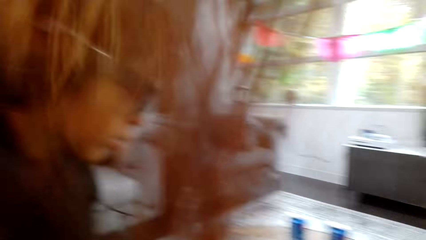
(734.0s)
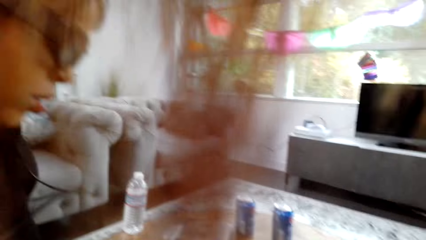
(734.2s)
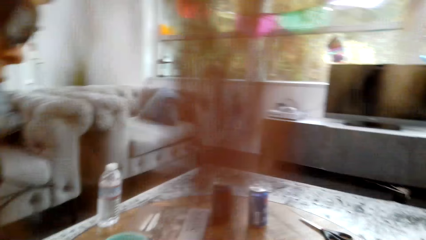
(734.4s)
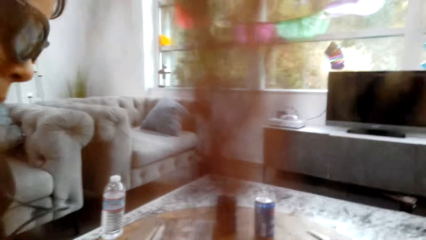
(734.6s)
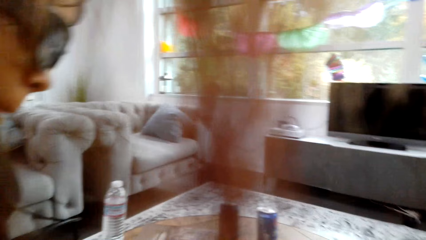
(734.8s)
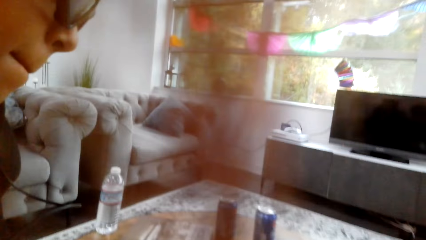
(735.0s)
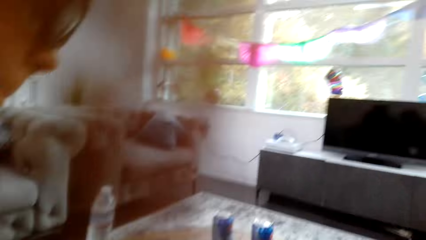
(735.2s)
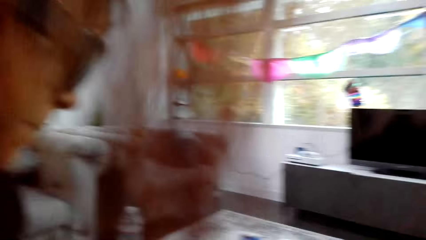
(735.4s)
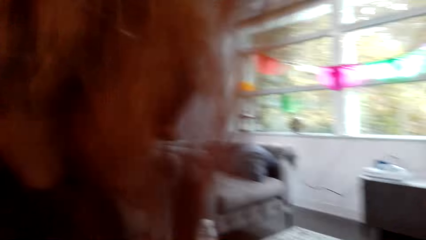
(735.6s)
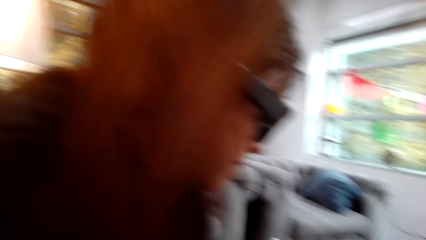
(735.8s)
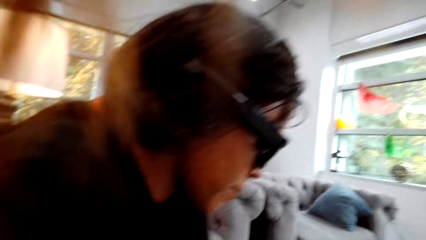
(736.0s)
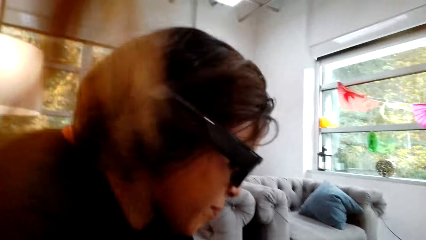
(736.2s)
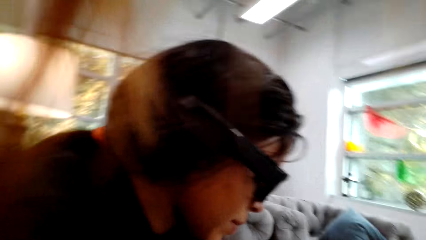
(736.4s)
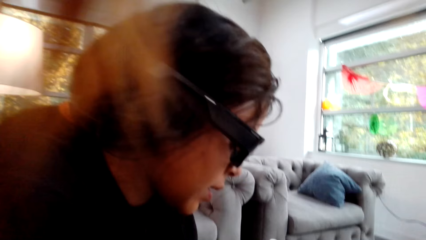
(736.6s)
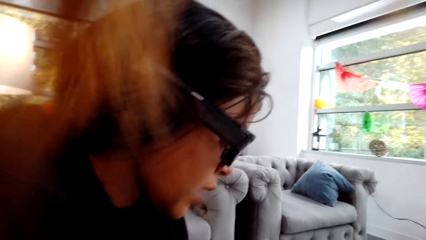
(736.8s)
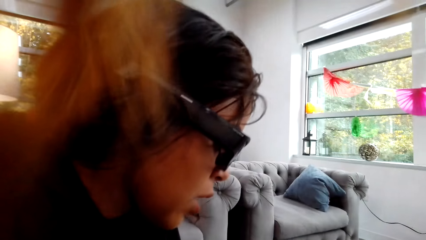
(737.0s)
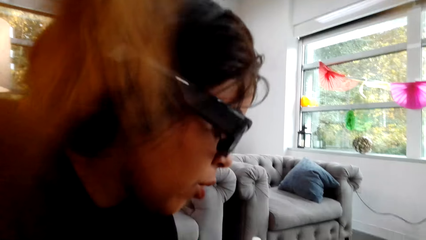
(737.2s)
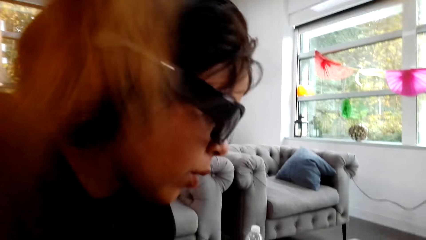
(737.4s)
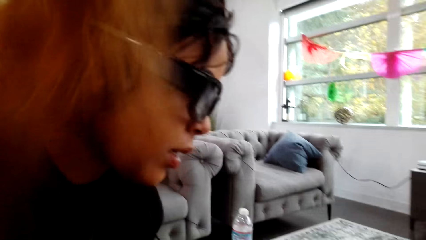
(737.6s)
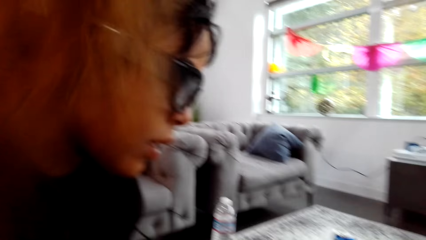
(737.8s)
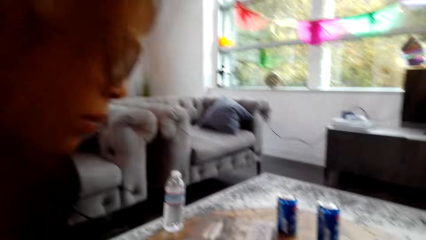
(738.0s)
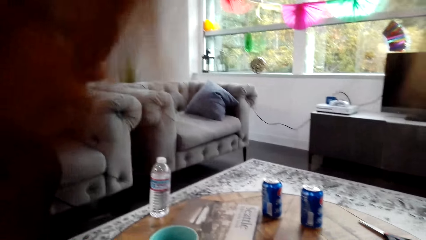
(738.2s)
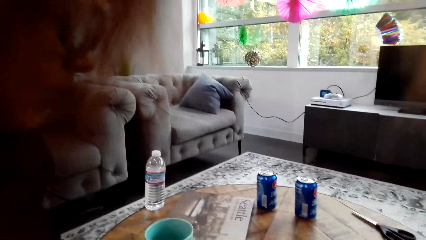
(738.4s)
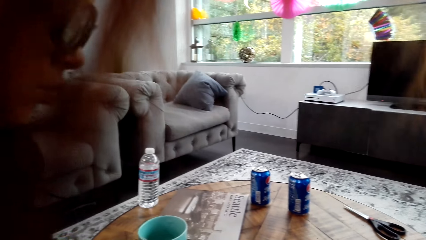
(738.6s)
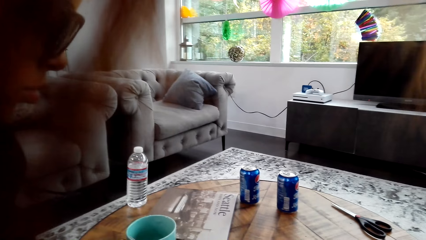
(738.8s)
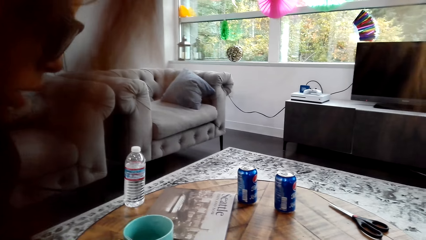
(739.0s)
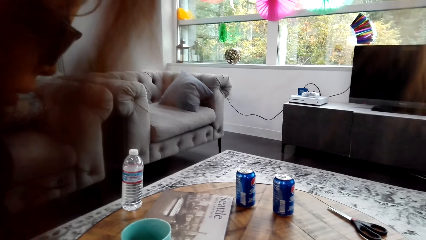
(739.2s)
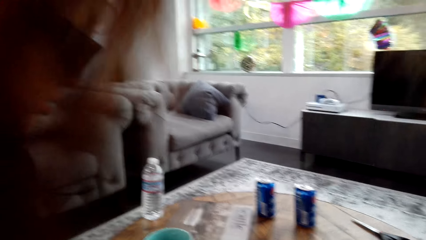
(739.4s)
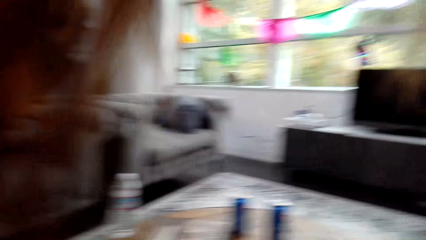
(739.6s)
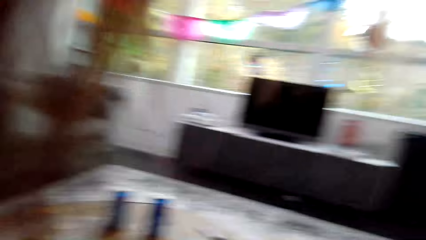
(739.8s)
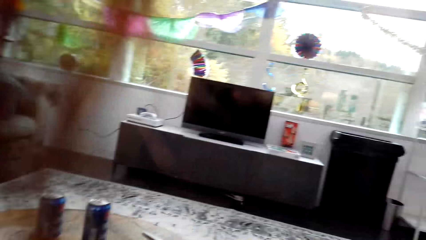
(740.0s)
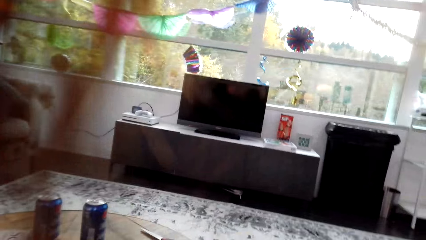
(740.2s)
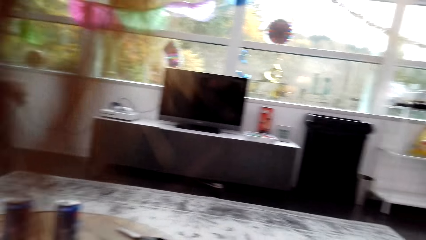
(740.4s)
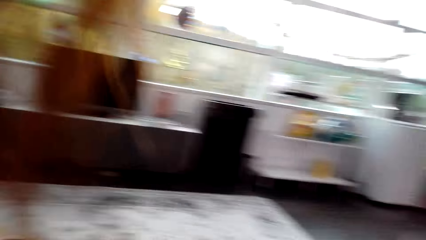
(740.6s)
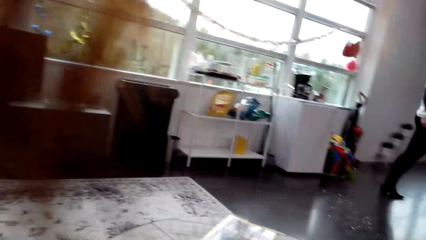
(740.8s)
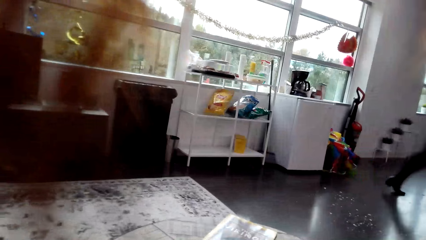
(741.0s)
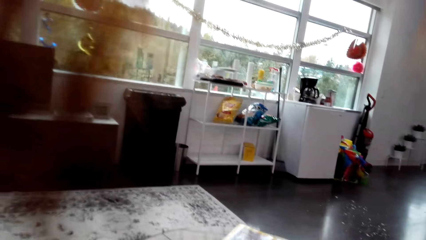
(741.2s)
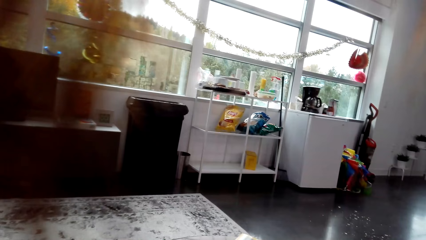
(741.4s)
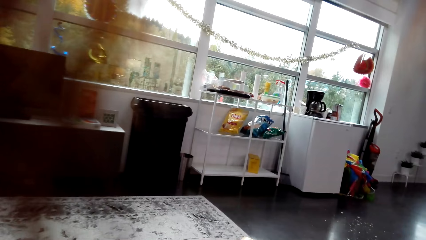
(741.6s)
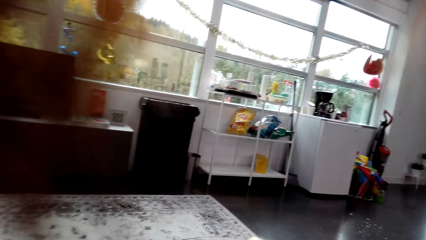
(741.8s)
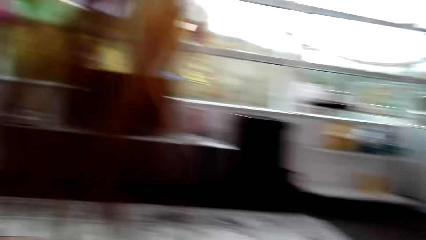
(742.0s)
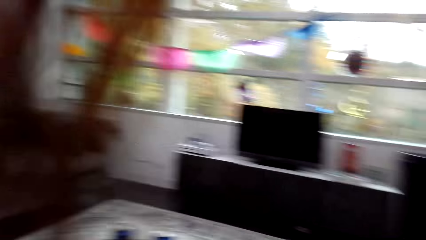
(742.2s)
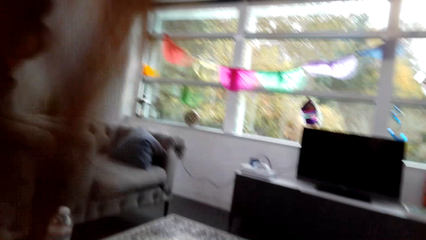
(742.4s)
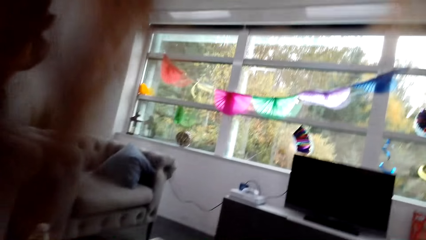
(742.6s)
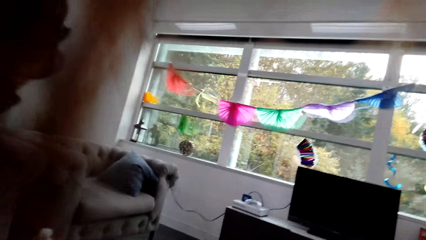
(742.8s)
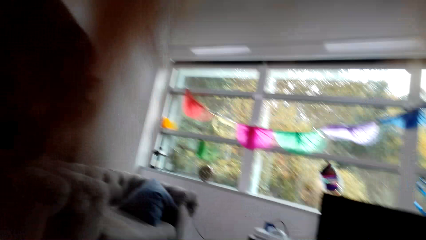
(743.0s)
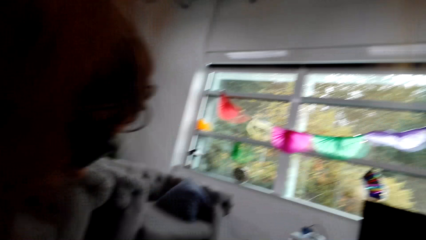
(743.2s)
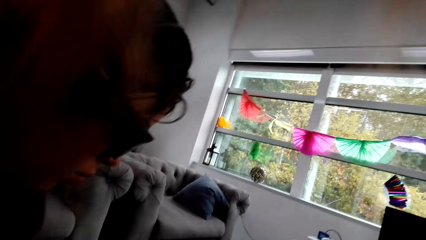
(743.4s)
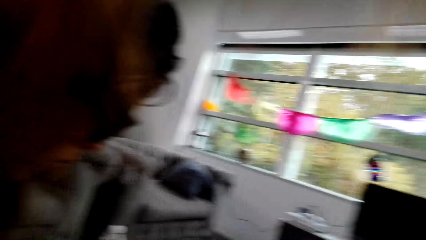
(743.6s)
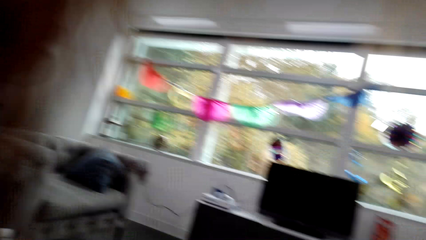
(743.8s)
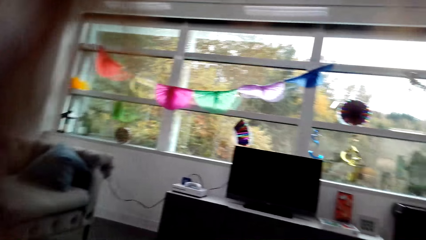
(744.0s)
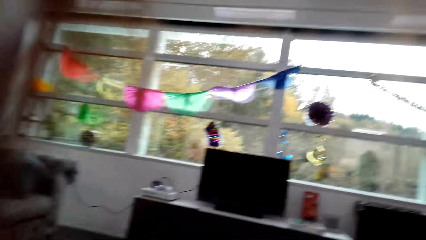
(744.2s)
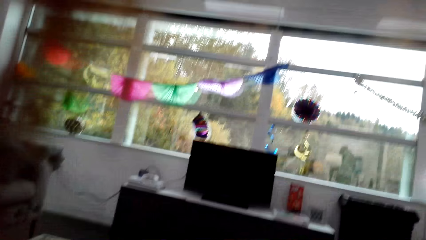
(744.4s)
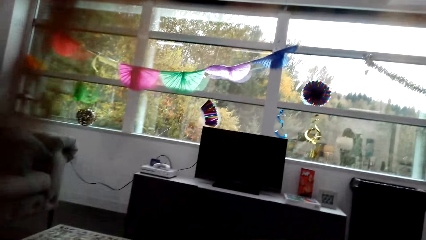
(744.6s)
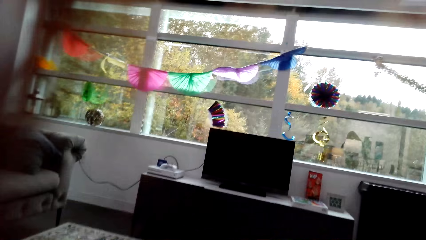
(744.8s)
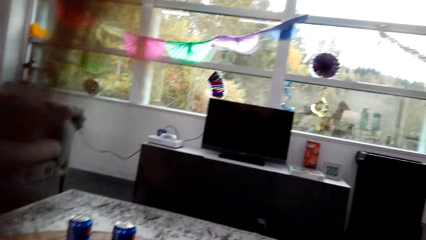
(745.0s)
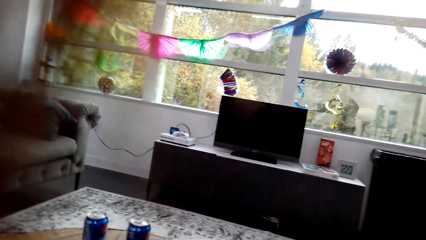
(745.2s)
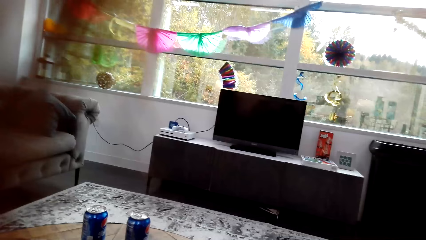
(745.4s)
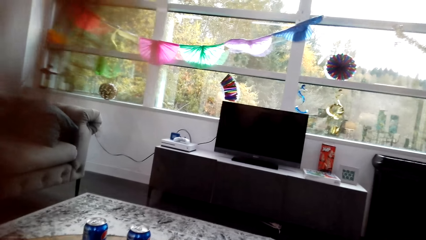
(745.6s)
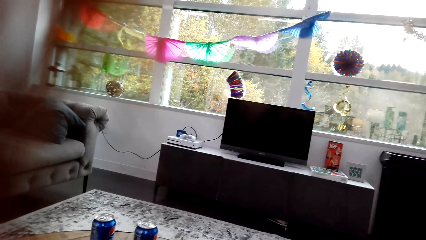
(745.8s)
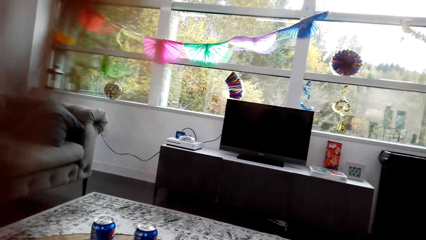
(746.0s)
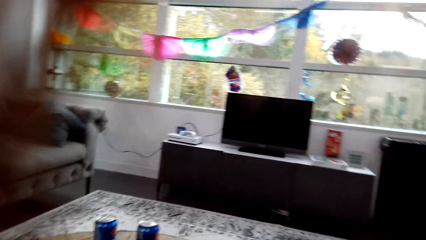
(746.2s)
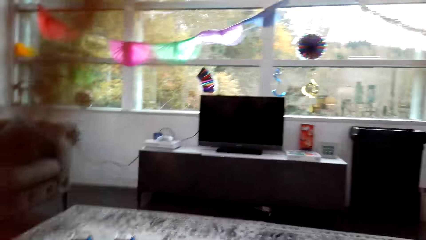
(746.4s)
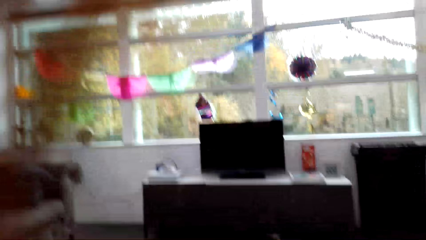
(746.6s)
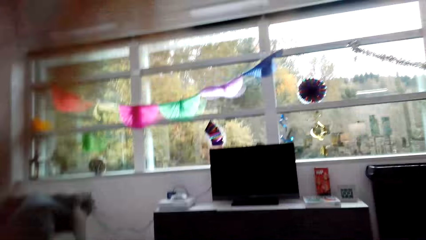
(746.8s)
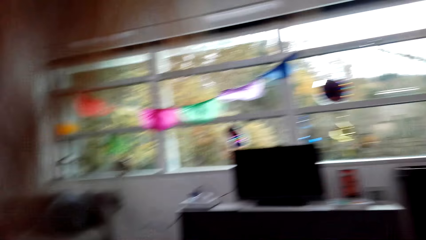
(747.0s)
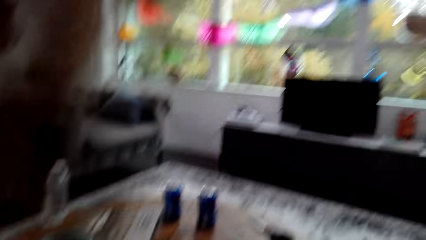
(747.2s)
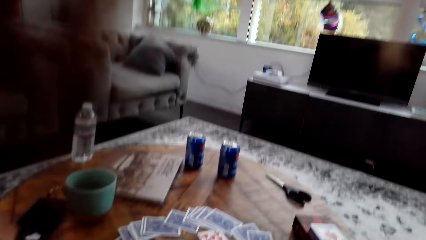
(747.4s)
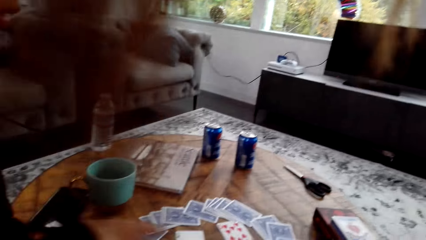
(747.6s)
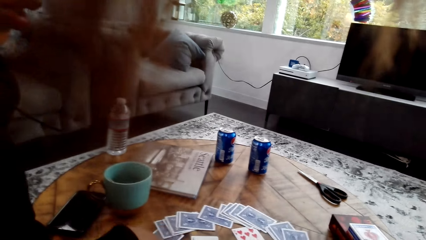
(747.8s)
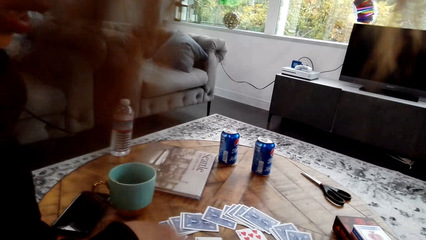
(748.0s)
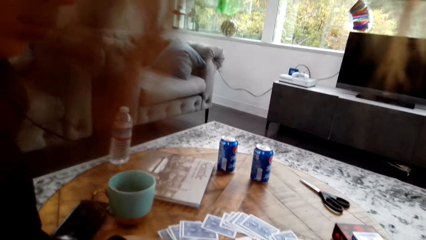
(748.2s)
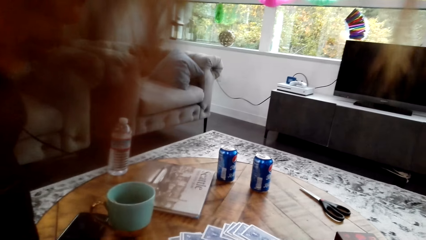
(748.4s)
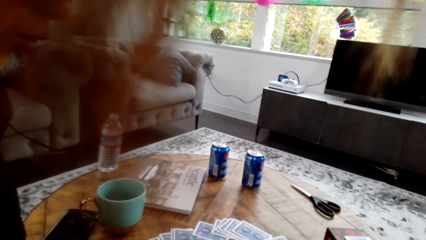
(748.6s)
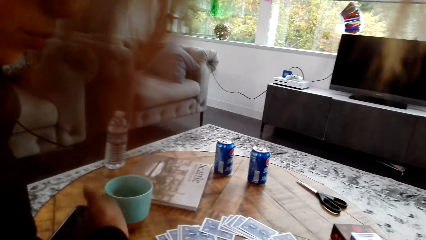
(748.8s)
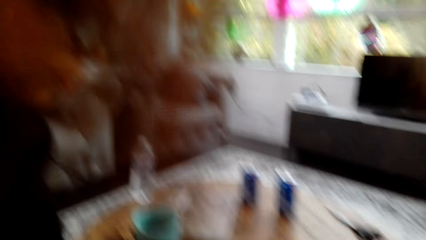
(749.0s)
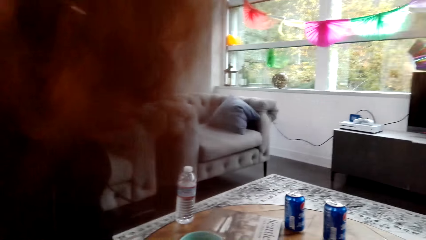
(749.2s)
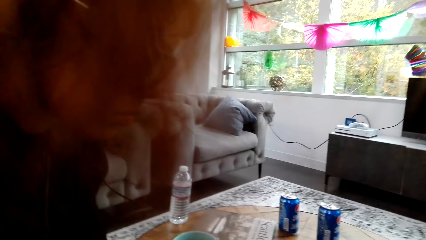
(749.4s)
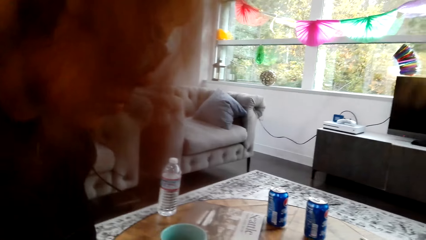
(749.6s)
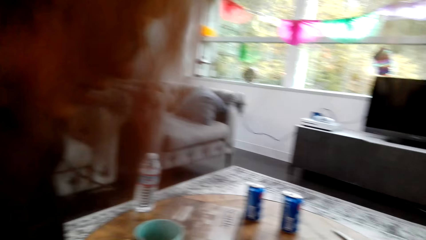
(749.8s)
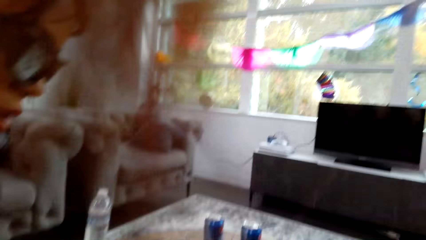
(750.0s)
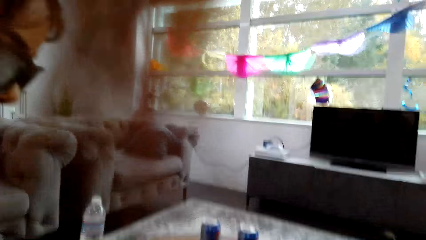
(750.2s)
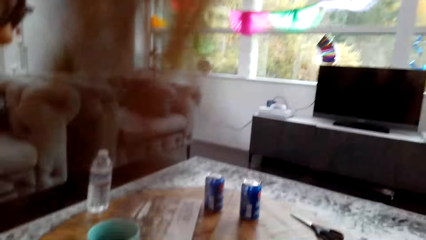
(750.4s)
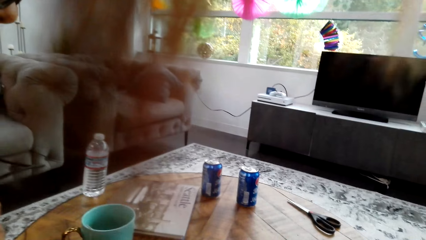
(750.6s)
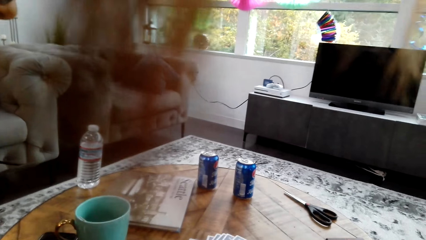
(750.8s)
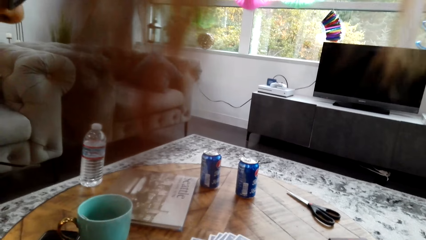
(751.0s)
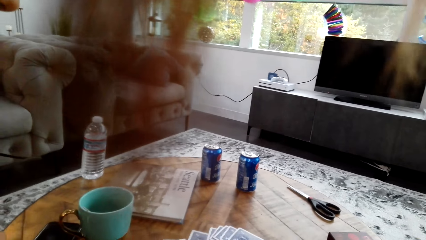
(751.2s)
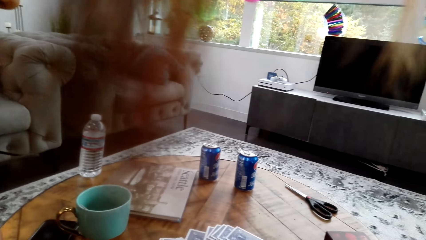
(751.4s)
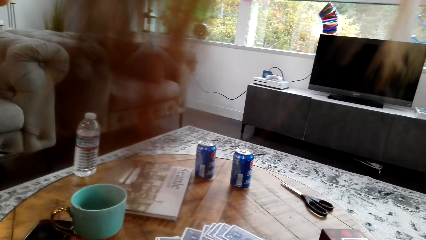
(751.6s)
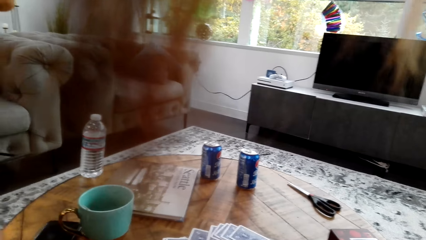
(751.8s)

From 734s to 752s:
A lady adjusts cards on a table and looks around a room. The camera wearer looks around the room. The lady looks around the room. The camera wearer moves her right hand. The lady adjusts cards on the table.
